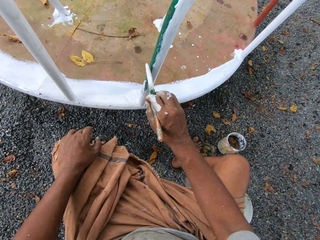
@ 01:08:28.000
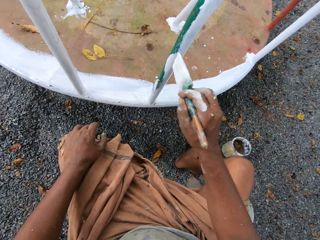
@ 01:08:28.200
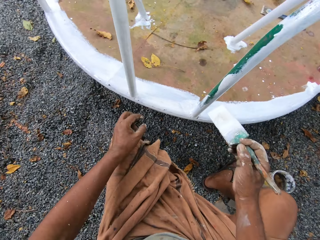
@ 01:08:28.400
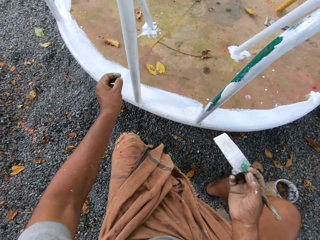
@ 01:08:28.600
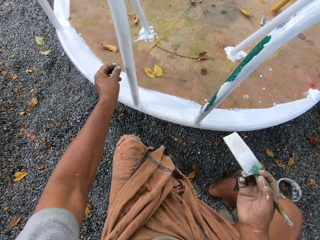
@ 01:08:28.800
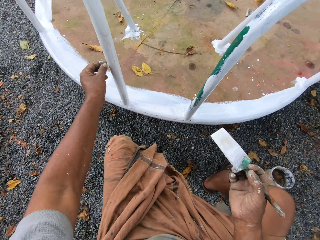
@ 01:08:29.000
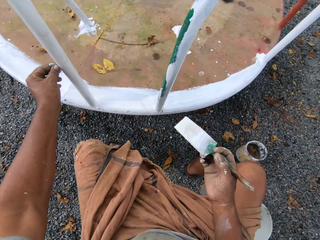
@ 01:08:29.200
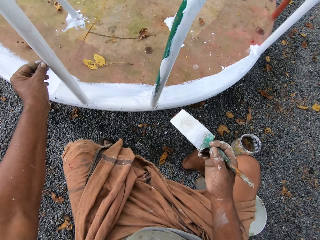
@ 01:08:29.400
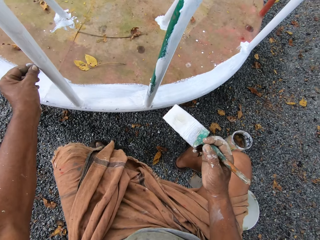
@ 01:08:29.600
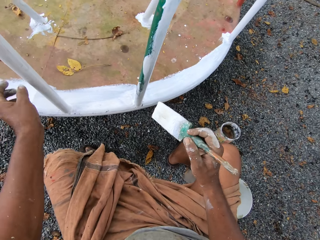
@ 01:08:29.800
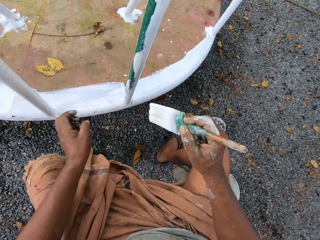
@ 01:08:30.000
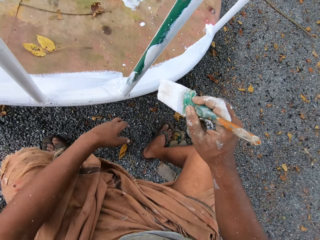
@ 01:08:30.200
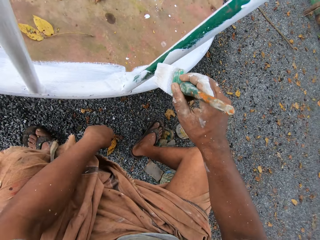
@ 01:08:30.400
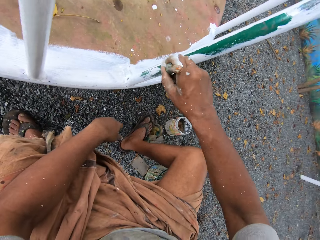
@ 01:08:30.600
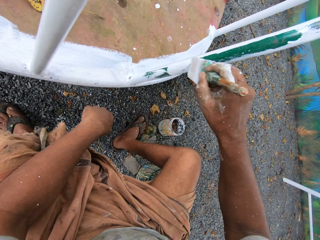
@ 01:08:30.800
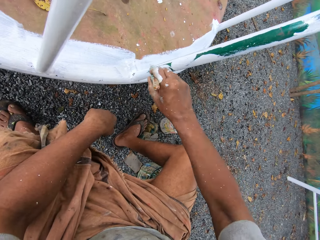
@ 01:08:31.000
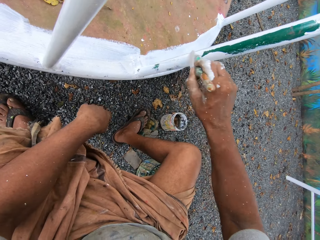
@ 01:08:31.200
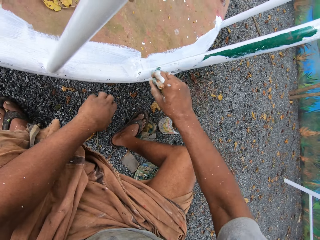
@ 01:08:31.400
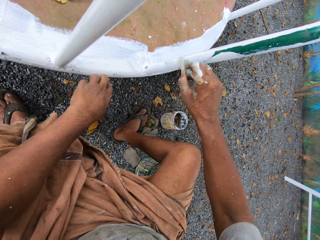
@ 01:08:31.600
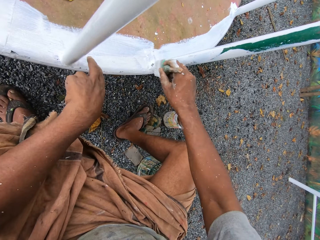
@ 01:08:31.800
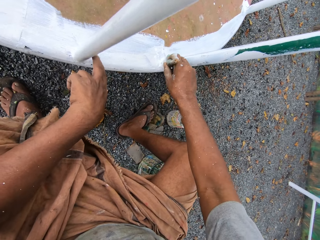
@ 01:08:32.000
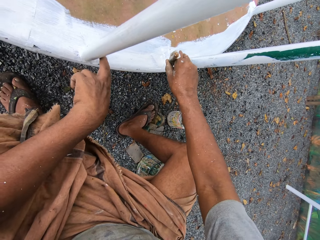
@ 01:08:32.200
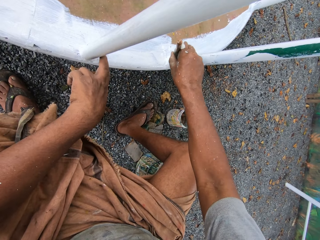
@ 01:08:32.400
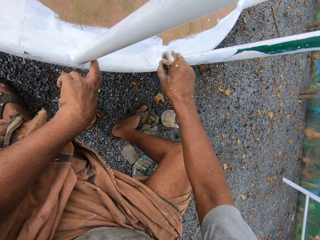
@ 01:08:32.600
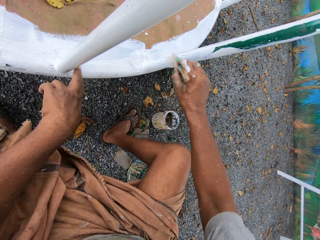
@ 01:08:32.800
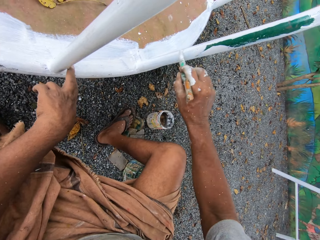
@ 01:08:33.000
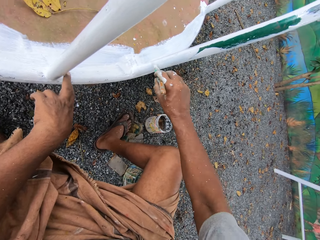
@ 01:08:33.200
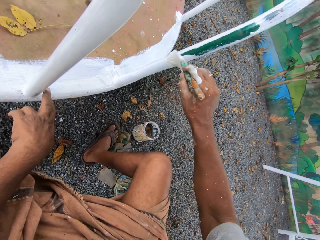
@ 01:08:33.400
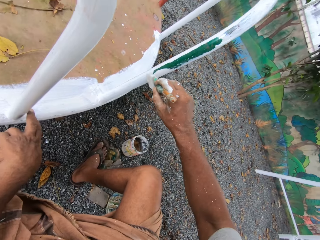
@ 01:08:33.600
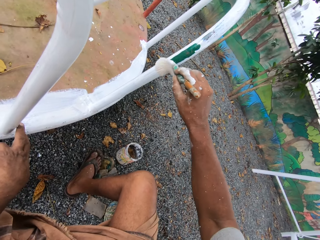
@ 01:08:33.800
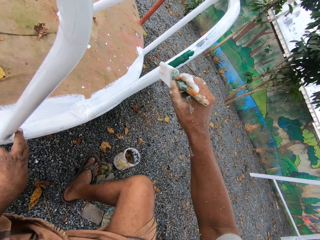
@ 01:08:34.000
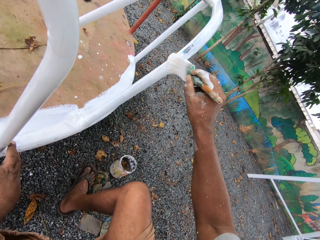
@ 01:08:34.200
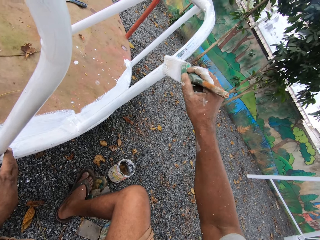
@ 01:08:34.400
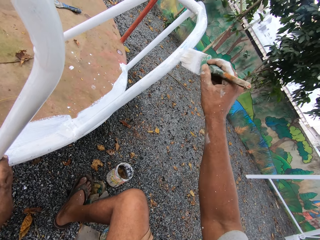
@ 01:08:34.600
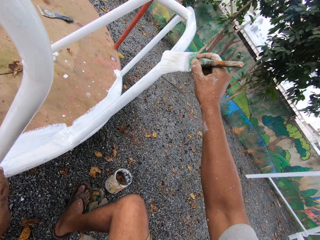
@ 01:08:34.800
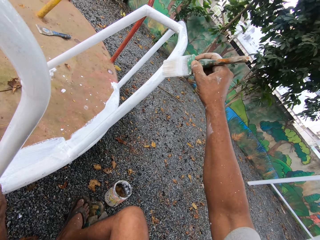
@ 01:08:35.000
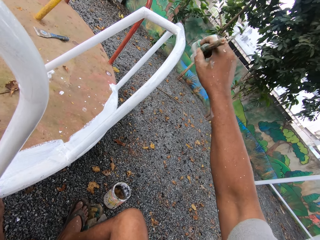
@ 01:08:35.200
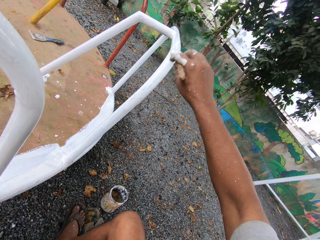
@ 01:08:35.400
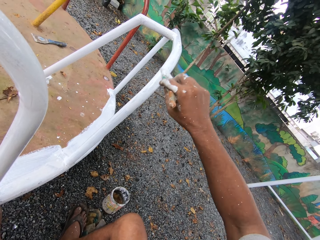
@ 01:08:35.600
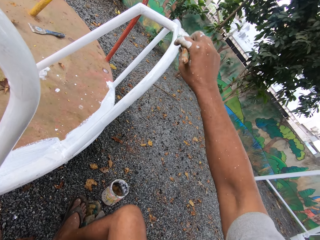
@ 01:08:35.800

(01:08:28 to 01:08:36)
The camera wearer paints the roundabout with the paintbrush. He touches the roundabout with his left hand. He removes something. He paints the roundabout with the paintbrush.

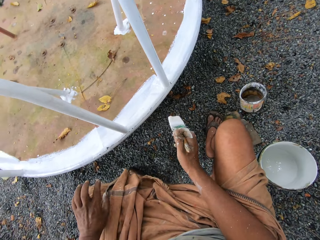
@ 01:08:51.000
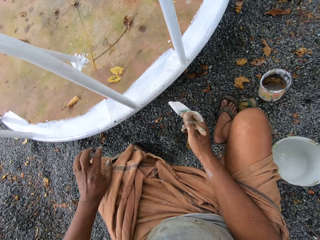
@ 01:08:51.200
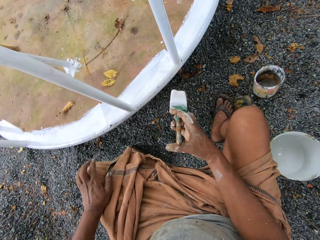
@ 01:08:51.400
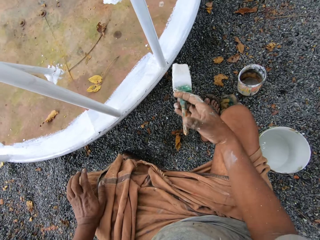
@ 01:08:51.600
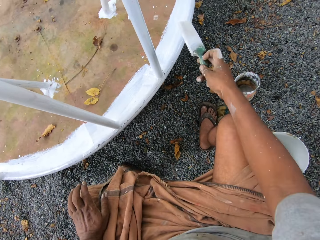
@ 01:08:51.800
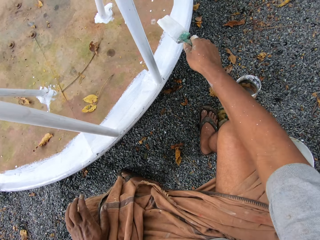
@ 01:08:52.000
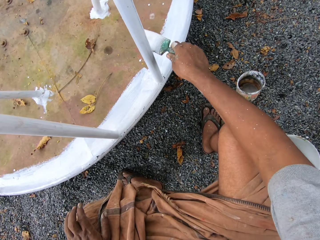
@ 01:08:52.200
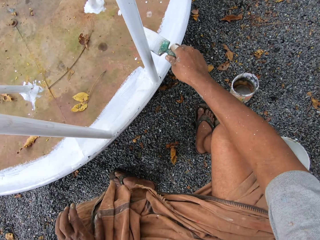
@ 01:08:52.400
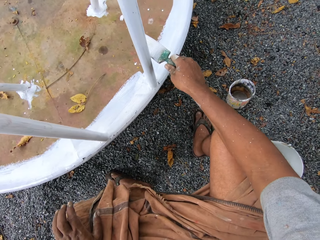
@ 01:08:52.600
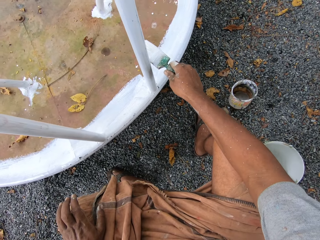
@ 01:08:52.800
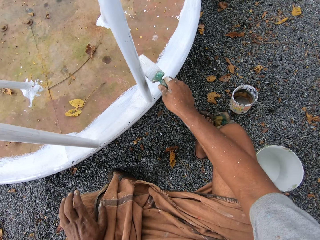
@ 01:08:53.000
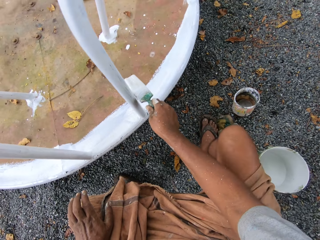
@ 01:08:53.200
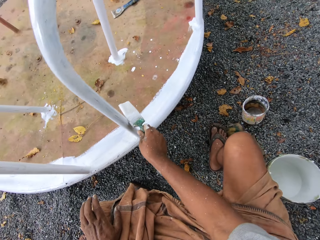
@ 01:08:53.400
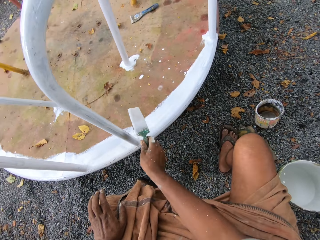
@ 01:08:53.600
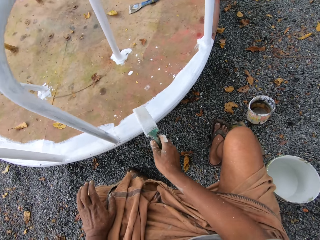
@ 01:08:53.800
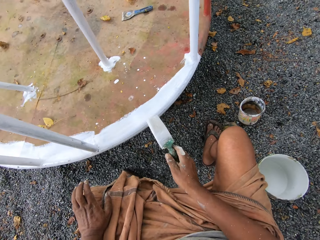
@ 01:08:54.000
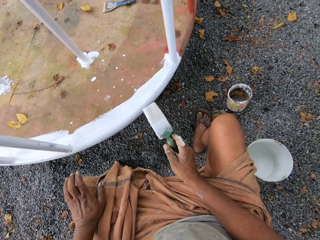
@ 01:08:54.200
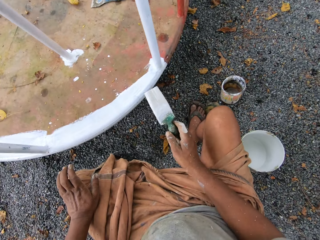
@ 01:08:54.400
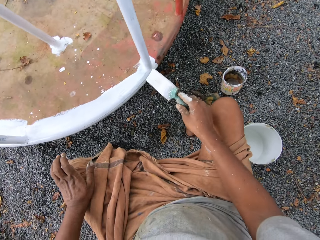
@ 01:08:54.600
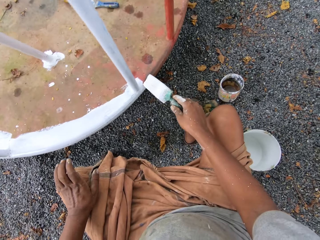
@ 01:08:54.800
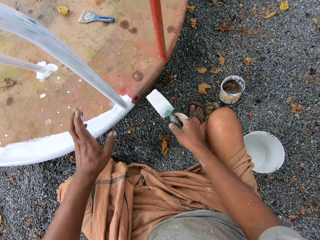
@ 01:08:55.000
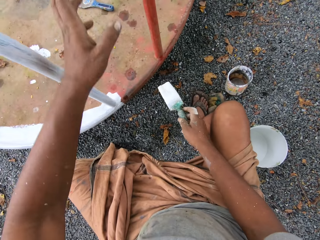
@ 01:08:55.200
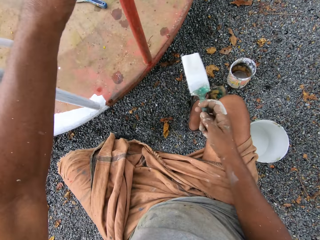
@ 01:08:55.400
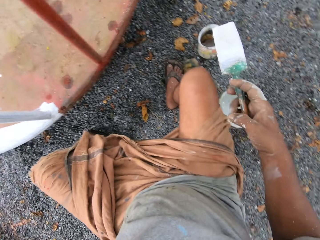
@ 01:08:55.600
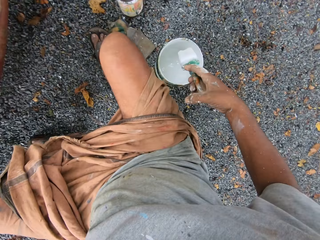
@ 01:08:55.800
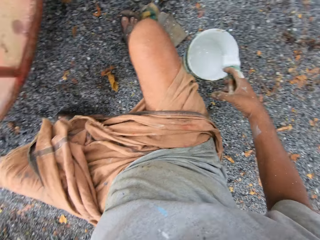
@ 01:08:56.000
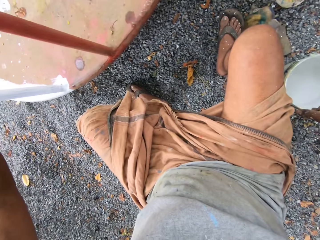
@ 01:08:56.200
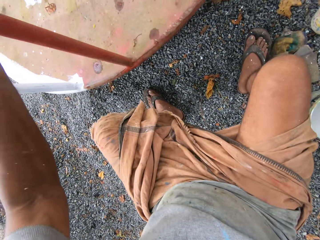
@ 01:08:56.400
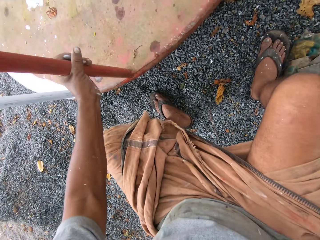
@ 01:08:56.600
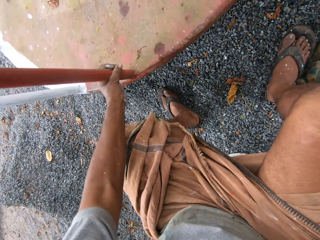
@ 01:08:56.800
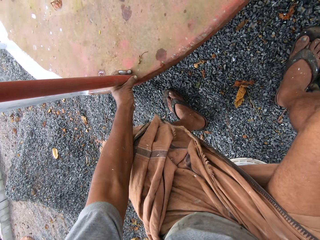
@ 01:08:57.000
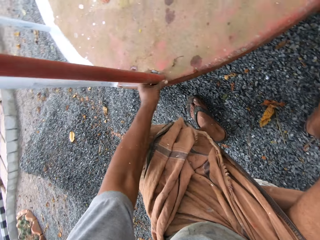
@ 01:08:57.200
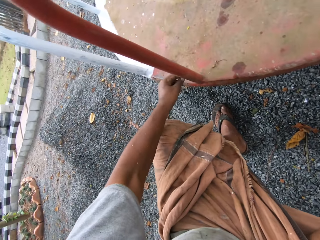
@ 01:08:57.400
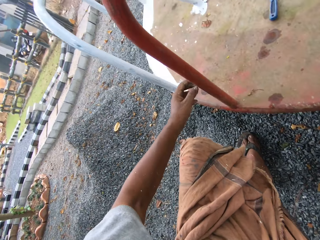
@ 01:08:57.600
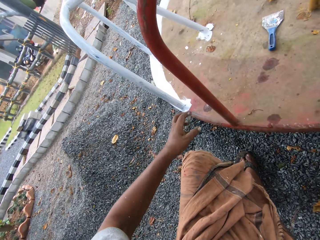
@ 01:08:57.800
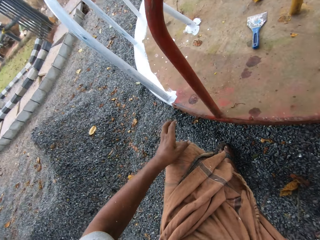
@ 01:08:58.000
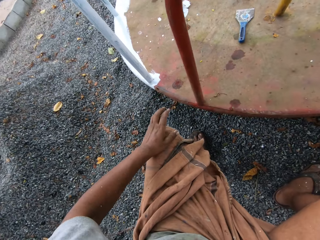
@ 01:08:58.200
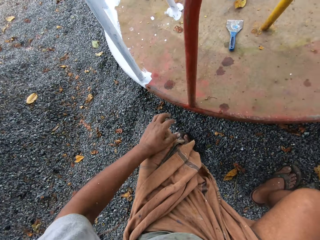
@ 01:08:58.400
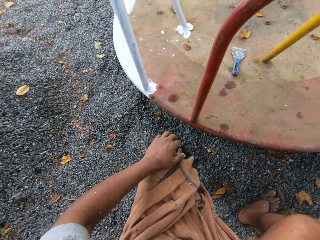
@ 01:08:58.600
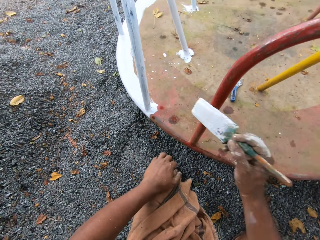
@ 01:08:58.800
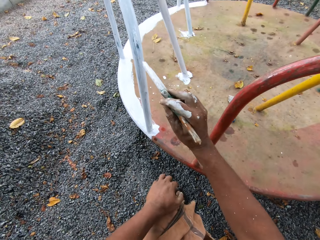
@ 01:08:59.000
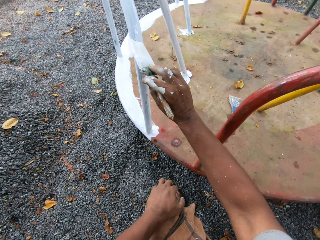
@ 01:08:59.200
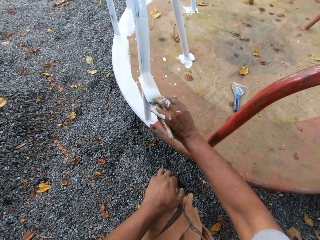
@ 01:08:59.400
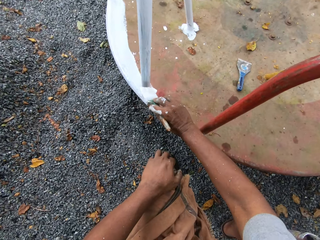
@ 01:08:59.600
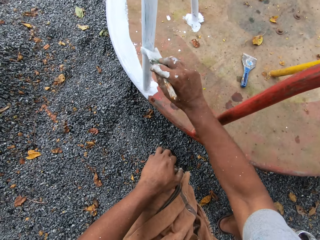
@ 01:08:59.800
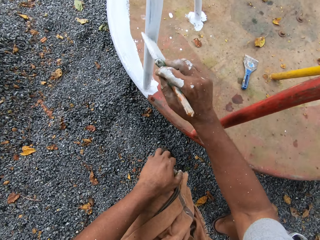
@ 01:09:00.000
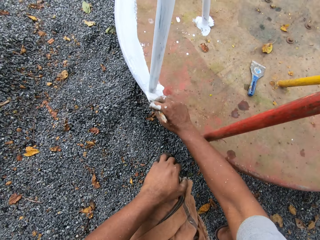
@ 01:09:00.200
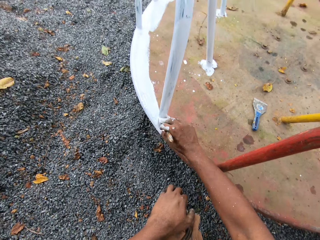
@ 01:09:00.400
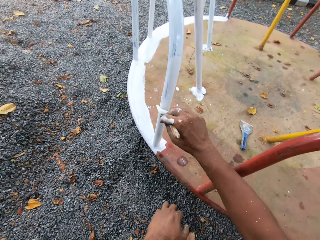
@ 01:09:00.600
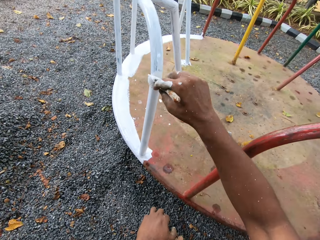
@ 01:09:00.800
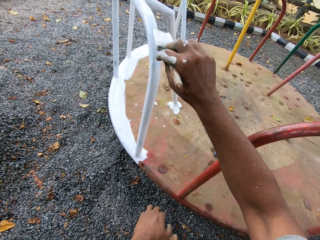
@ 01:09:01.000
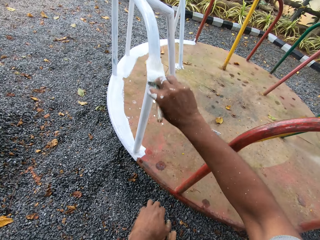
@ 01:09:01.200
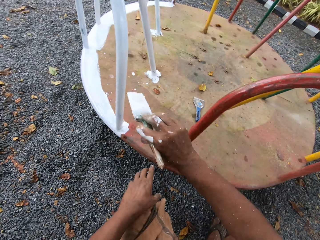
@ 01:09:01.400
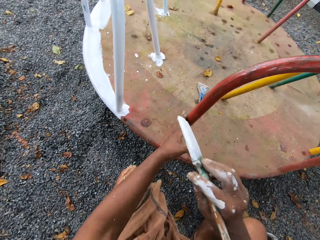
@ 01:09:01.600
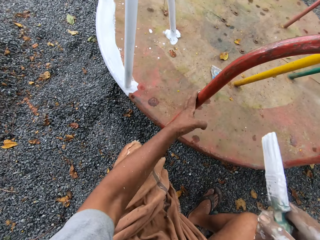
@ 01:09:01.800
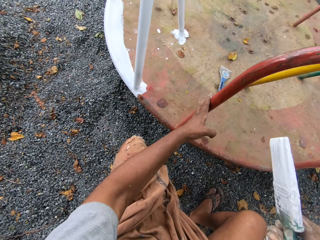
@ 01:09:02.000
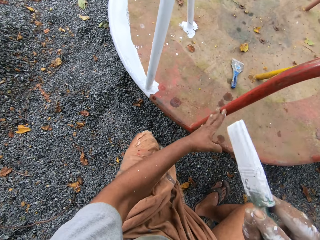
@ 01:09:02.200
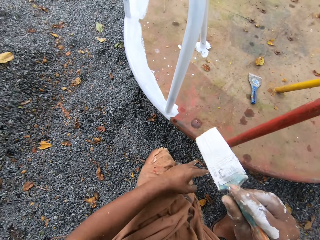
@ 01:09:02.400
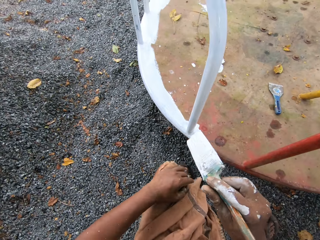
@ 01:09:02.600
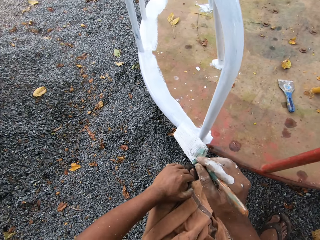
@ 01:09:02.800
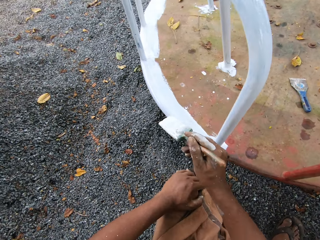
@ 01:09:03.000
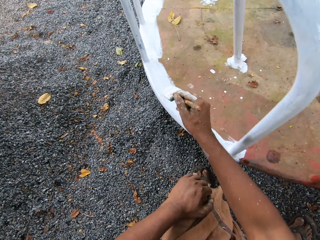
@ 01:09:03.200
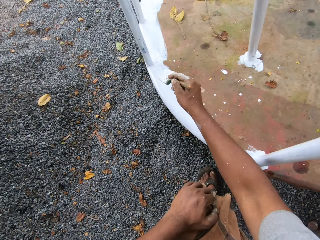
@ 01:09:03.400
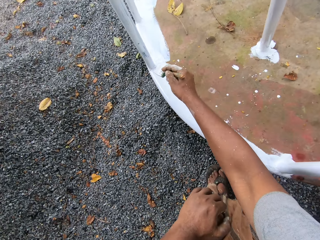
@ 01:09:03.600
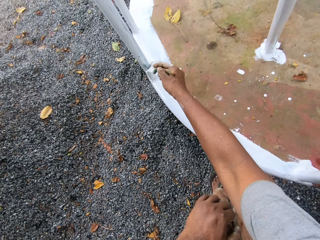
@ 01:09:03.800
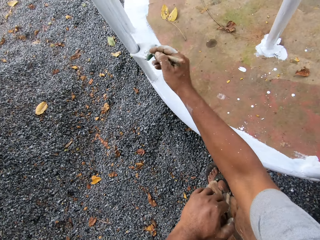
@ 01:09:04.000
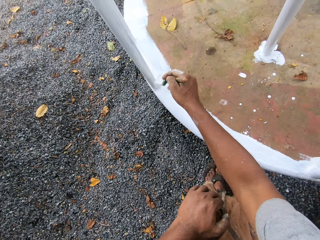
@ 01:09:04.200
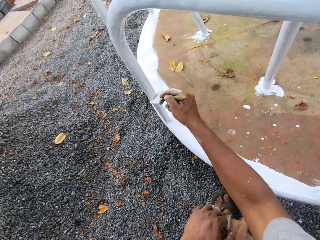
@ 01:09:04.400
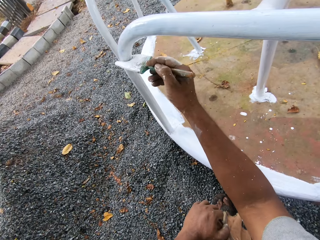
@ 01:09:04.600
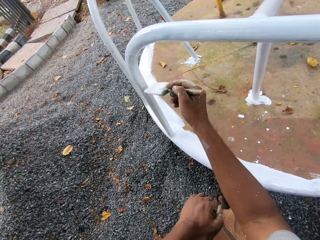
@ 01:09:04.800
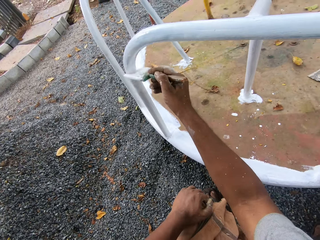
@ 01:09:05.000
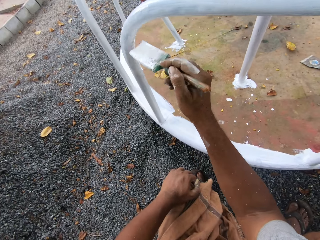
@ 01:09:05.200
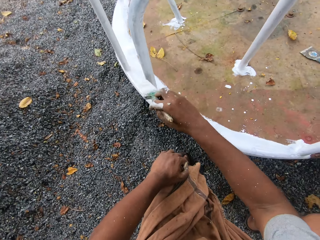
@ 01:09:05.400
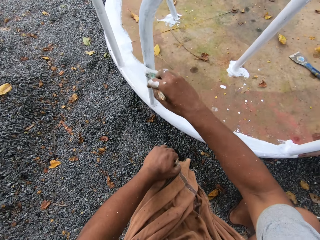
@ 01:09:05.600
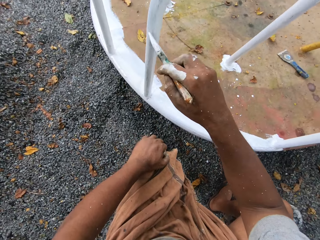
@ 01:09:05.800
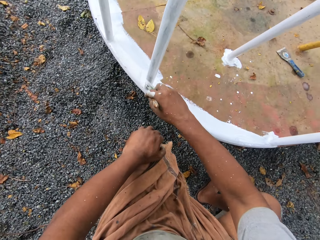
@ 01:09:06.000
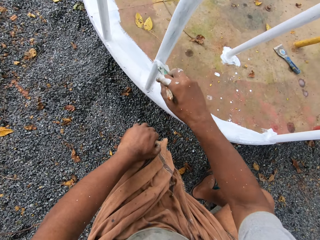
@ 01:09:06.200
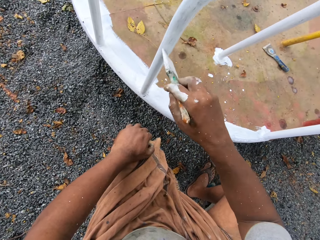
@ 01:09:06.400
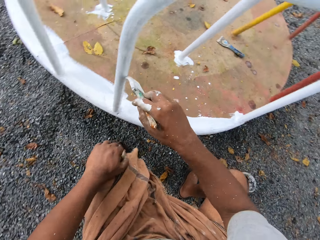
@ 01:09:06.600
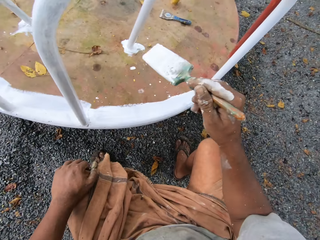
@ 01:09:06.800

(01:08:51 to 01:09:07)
The camera wearer moves the roundabout with the paintbrush. He holds still by hand. He dips the paintbrush into the paint can on the ground. He paints the roundabout with the paintbrush. He moves the roundabout with his left hand. He paints the roundabout with the paintbrush.
